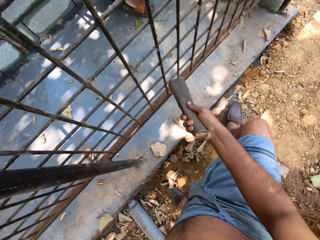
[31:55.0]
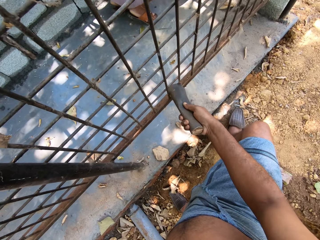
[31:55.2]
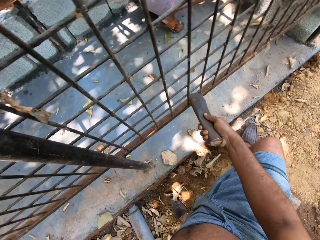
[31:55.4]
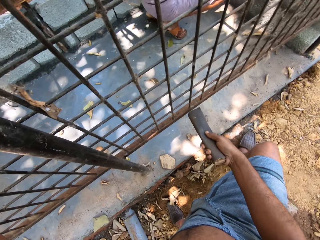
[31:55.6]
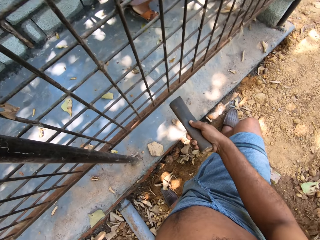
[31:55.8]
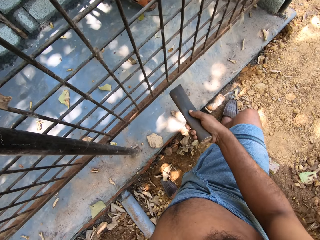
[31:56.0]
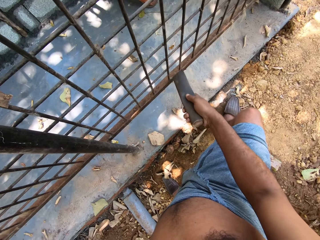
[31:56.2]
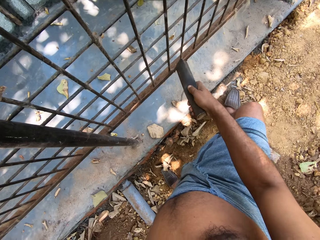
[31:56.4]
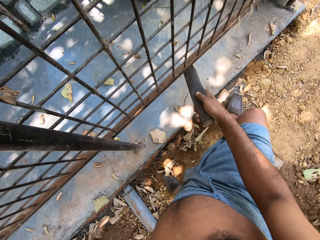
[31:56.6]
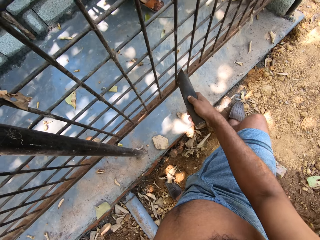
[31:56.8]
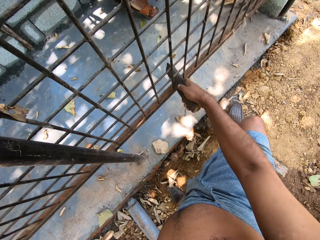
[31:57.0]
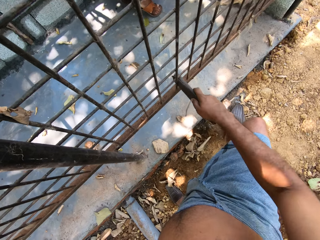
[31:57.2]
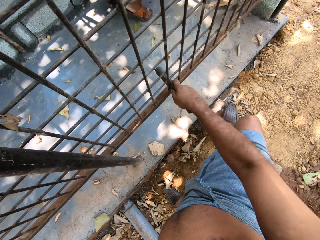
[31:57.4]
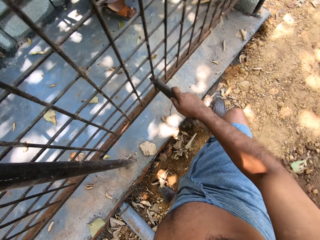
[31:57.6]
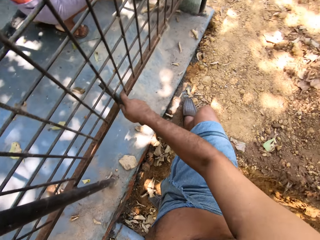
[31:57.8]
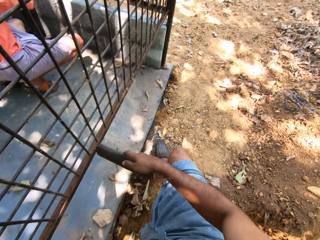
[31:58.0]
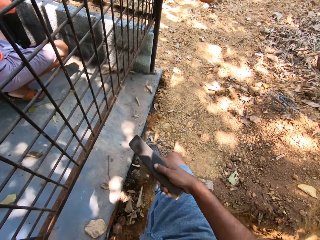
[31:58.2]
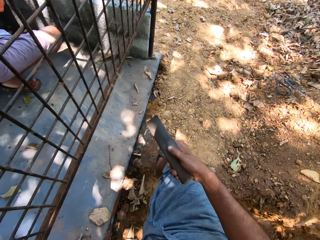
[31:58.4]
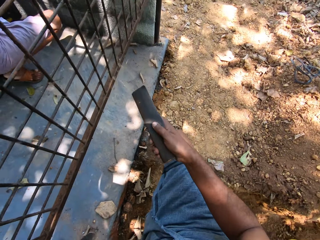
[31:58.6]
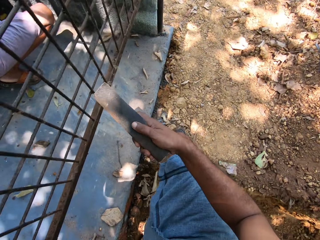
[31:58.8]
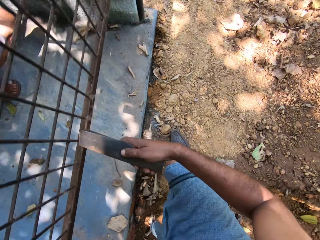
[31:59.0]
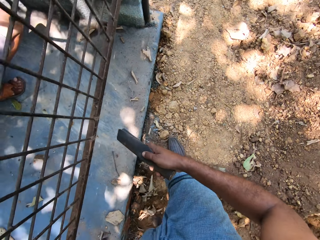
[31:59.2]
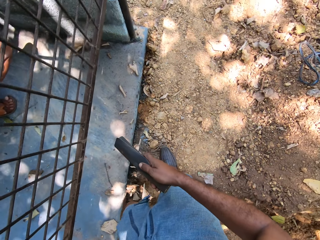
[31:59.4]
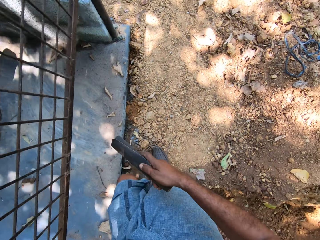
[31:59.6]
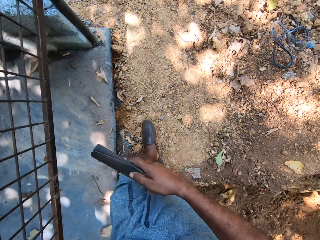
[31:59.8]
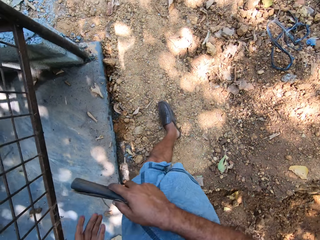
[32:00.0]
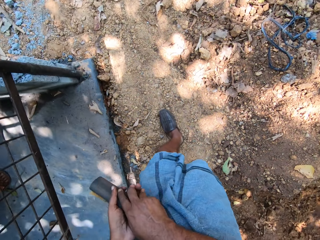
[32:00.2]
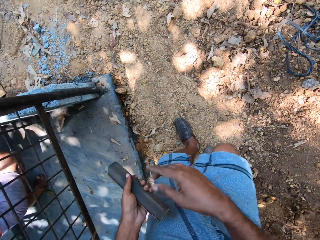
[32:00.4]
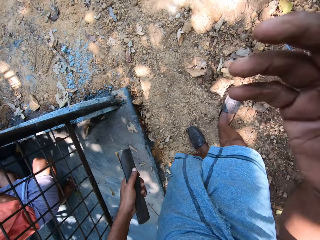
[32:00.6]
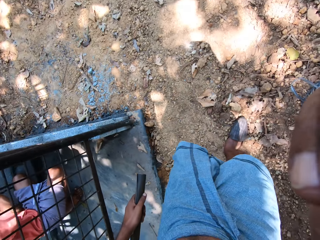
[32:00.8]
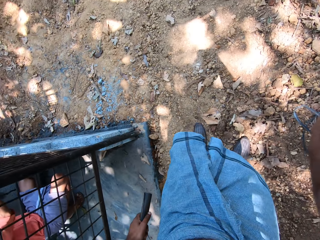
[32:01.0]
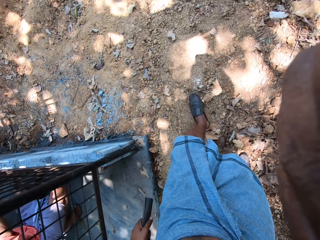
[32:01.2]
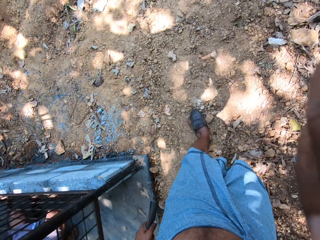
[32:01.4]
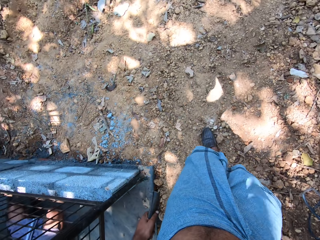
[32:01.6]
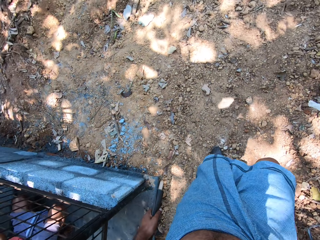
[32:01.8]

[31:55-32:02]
The camera wearer looks around. He passes the sandpaper from his right hand to his left hand. He walks in the field. He touches his head with his right hand. He adjusts the camera.
